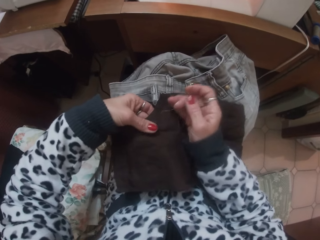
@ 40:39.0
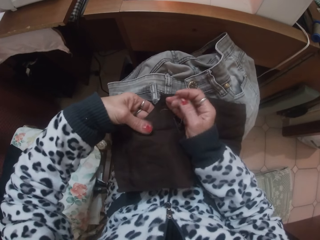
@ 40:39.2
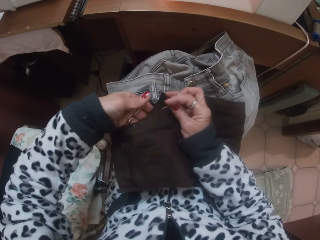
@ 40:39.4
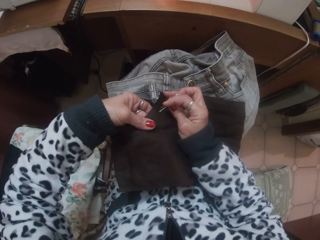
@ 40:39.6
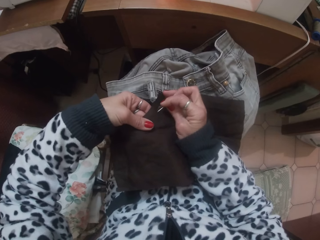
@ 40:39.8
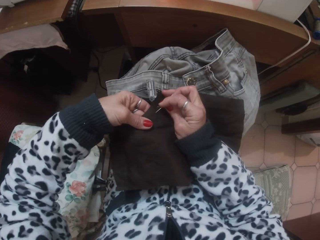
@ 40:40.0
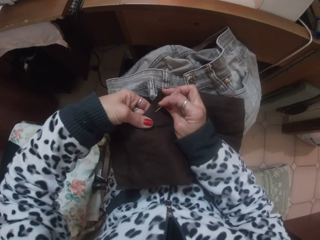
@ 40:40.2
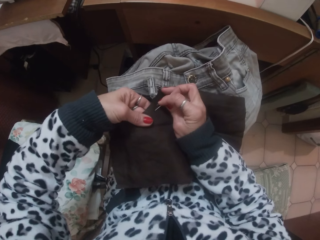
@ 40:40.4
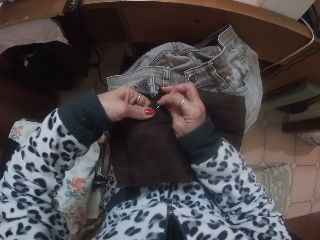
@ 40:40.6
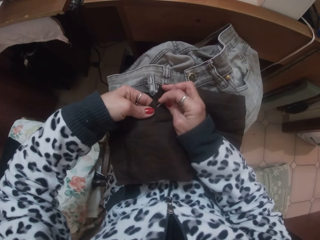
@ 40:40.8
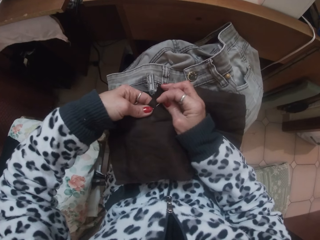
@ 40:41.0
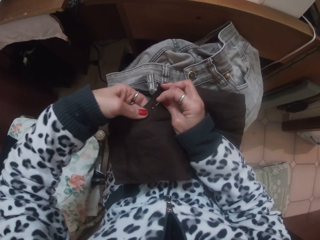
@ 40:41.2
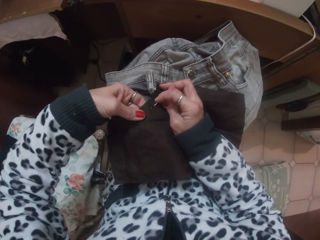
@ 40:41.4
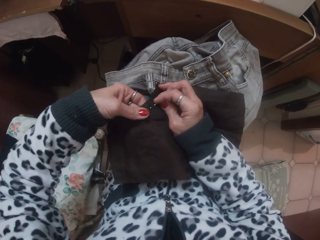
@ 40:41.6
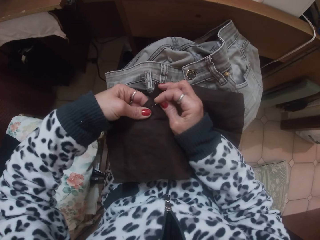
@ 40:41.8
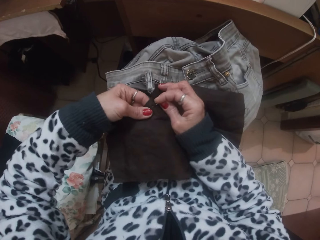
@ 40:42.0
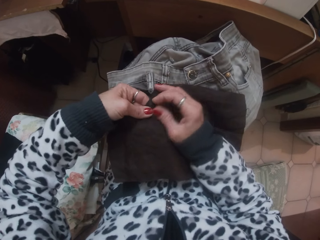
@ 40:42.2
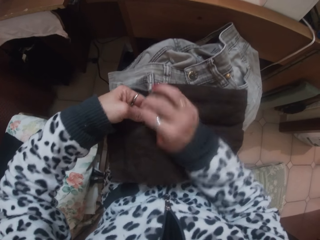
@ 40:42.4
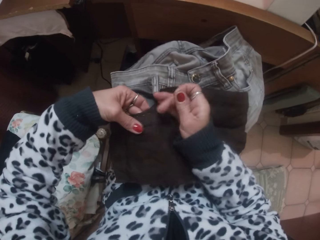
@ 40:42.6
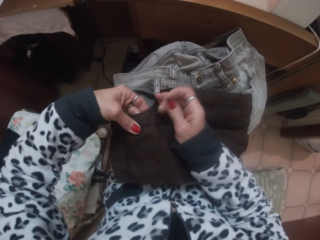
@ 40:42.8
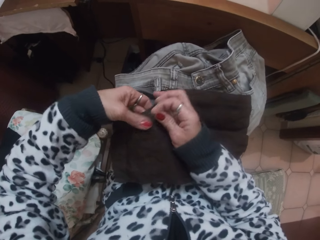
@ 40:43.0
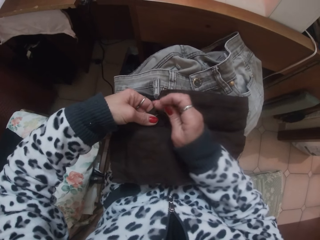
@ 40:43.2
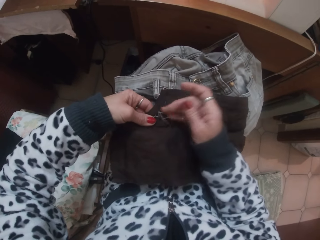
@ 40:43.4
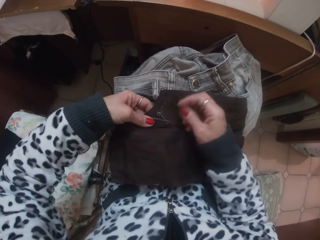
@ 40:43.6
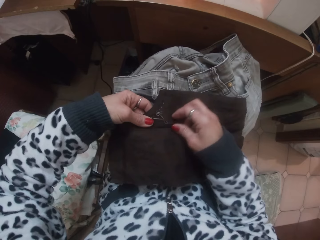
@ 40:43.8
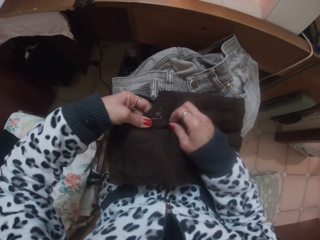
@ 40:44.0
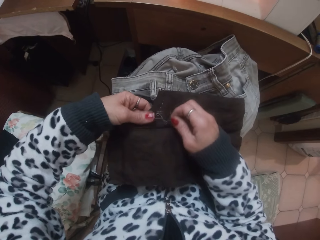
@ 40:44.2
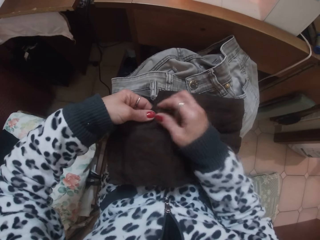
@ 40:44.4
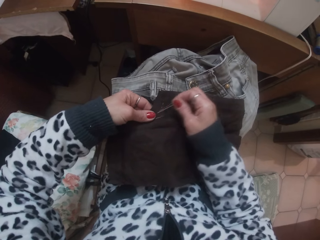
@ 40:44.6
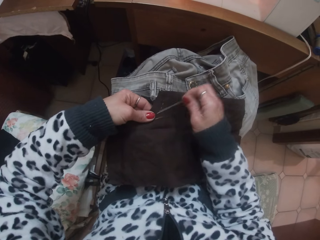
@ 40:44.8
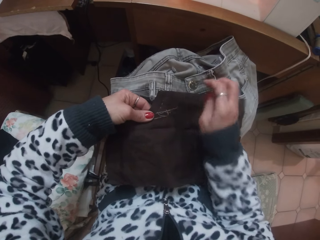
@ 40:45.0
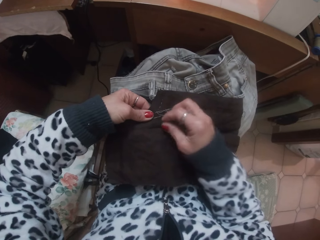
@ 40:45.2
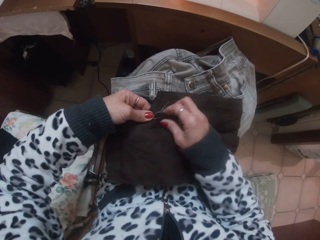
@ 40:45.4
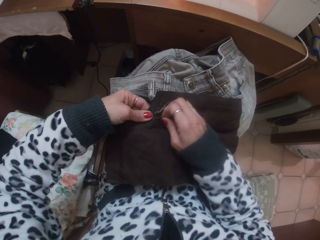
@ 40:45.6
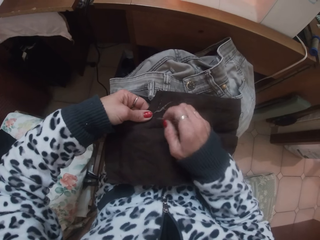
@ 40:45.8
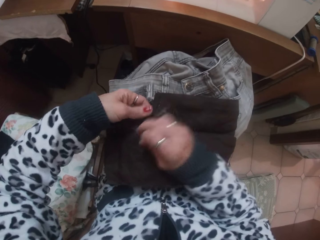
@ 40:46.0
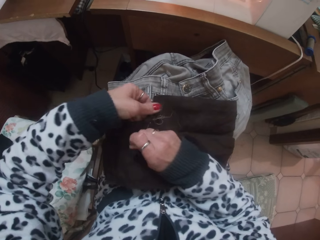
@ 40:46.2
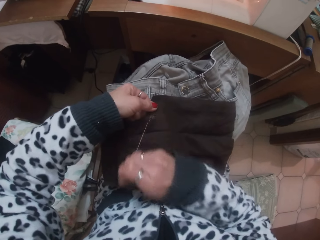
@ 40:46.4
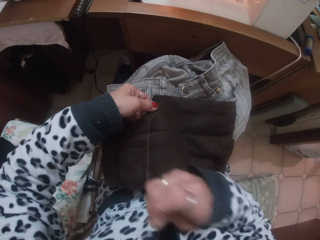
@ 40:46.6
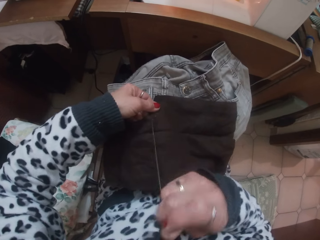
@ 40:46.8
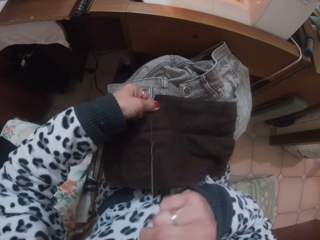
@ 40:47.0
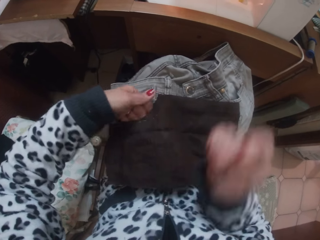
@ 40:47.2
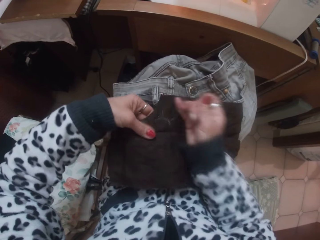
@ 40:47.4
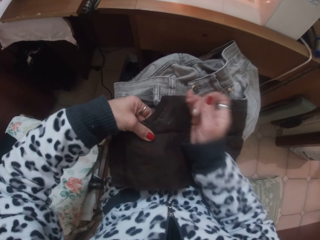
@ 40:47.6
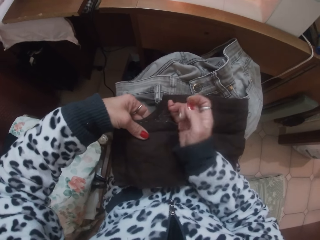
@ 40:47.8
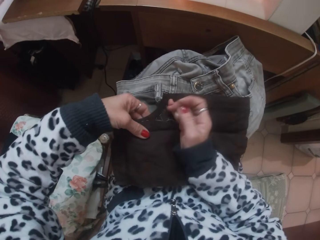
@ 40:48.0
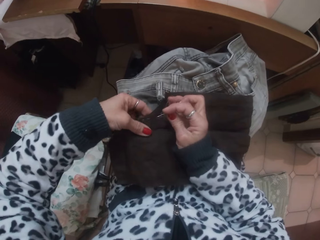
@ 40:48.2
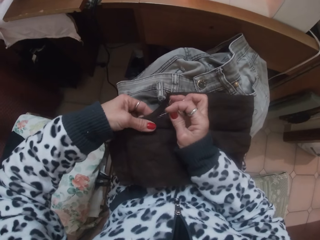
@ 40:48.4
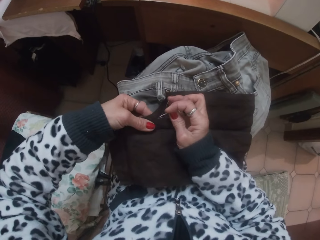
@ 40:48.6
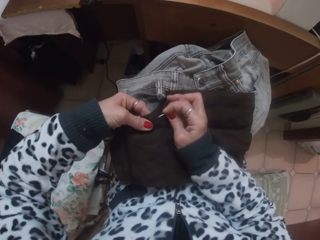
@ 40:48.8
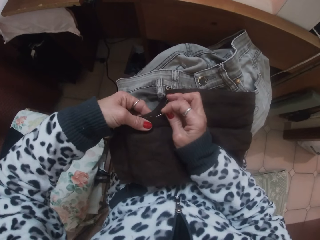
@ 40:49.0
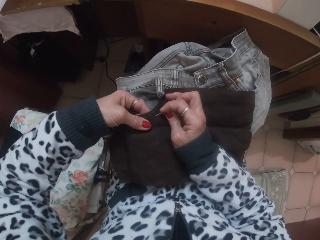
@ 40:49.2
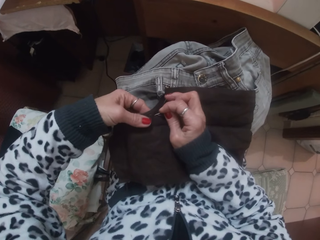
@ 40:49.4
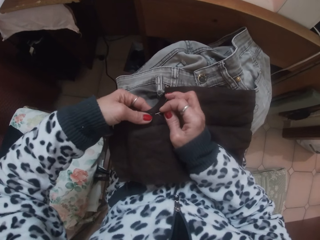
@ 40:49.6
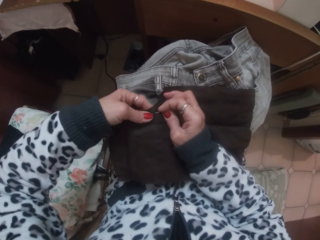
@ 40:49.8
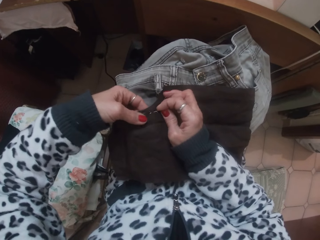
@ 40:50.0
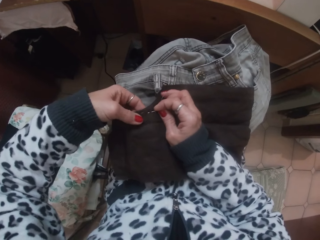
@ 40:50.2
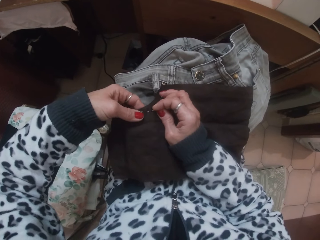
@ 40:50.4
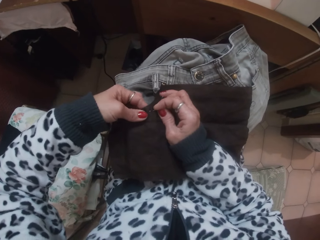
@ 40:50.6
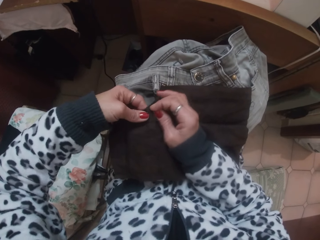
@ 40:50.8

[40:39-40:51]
The camera wearer sews the fabric on the jean with the needle in her right hand.

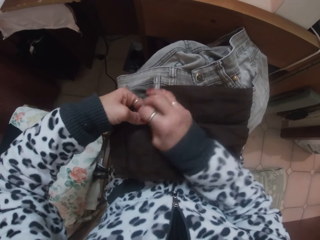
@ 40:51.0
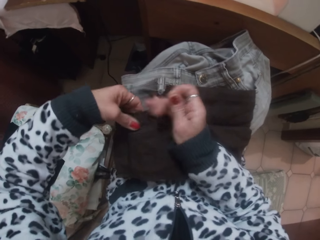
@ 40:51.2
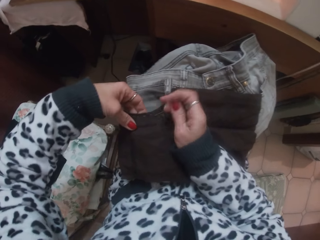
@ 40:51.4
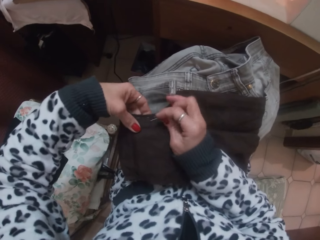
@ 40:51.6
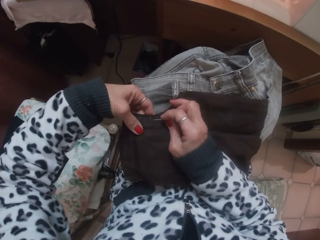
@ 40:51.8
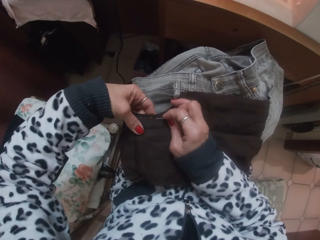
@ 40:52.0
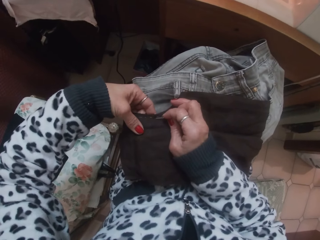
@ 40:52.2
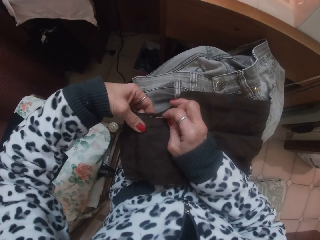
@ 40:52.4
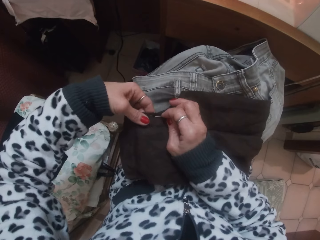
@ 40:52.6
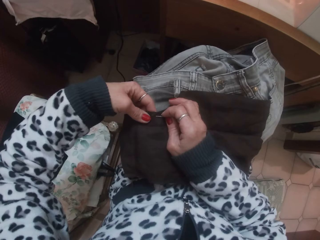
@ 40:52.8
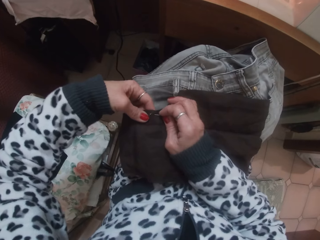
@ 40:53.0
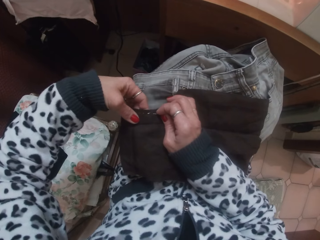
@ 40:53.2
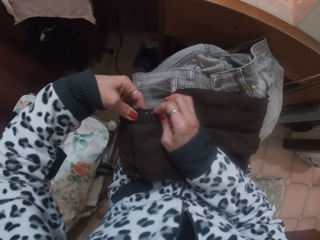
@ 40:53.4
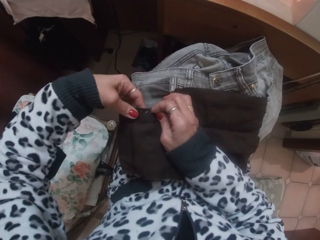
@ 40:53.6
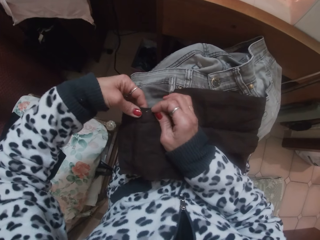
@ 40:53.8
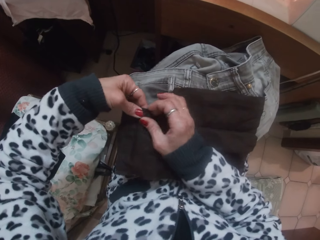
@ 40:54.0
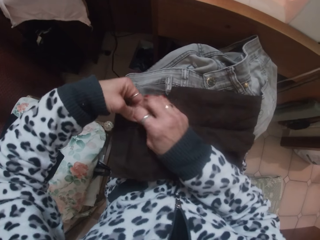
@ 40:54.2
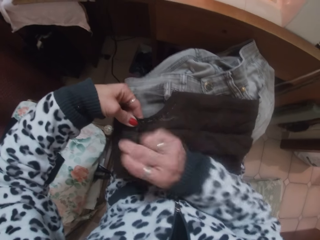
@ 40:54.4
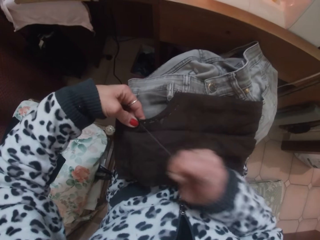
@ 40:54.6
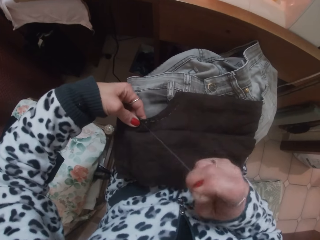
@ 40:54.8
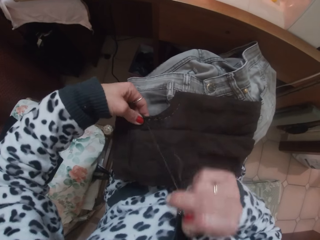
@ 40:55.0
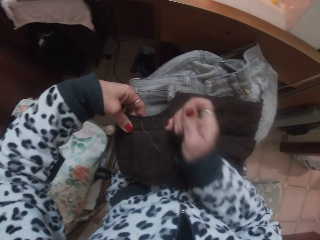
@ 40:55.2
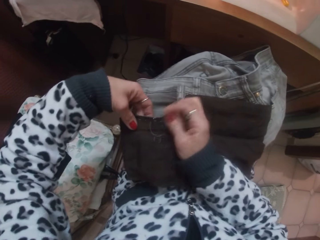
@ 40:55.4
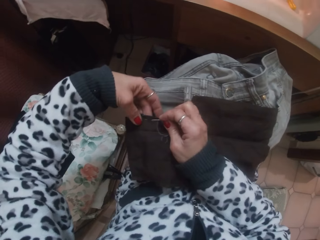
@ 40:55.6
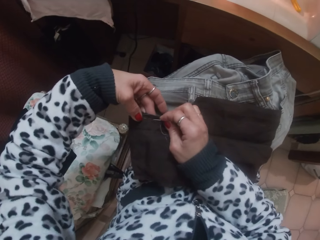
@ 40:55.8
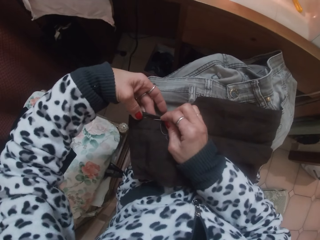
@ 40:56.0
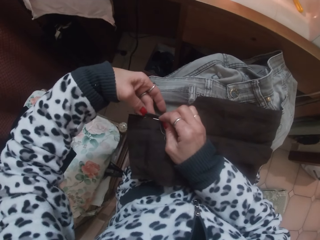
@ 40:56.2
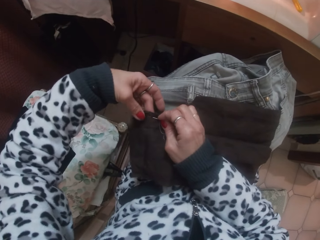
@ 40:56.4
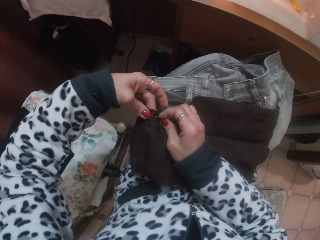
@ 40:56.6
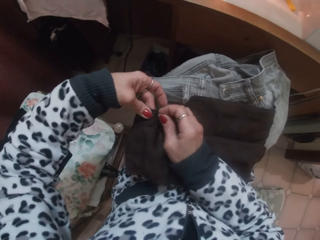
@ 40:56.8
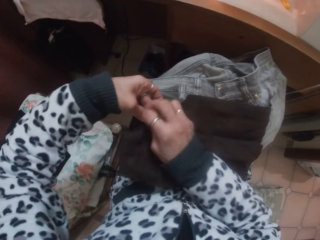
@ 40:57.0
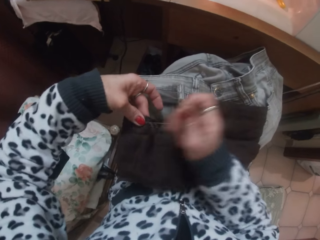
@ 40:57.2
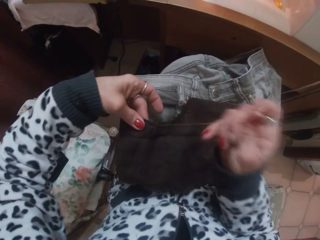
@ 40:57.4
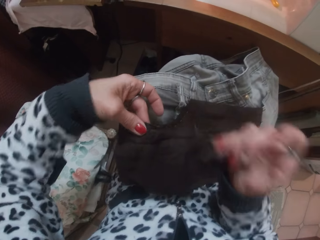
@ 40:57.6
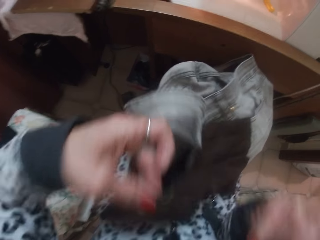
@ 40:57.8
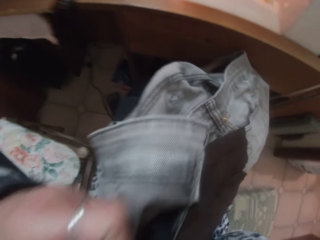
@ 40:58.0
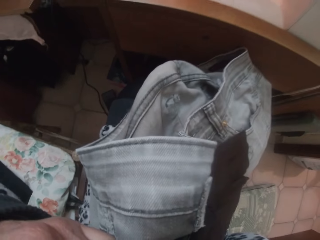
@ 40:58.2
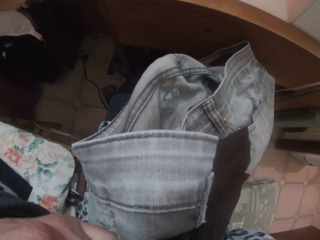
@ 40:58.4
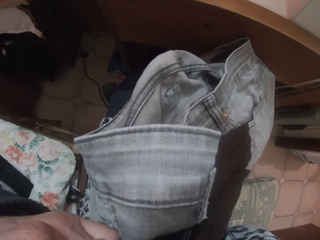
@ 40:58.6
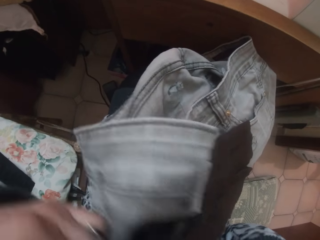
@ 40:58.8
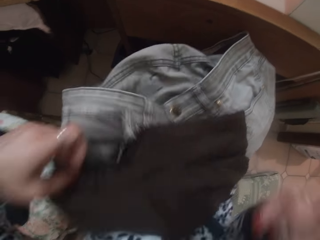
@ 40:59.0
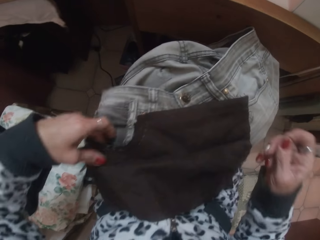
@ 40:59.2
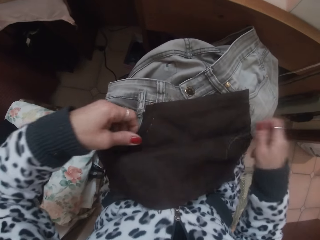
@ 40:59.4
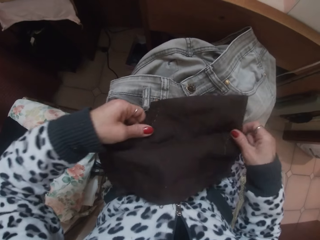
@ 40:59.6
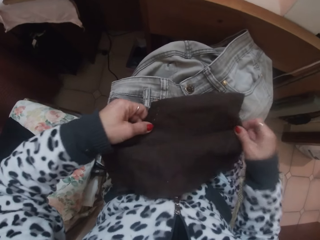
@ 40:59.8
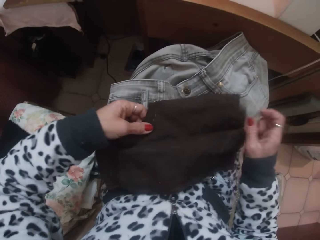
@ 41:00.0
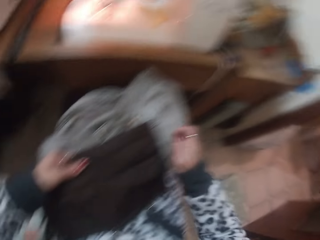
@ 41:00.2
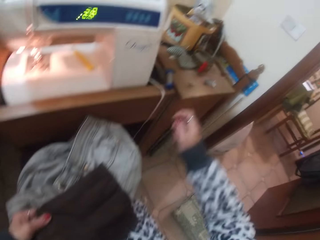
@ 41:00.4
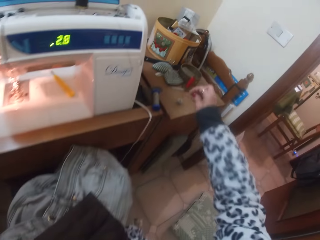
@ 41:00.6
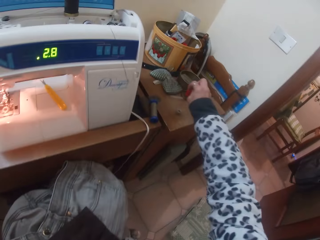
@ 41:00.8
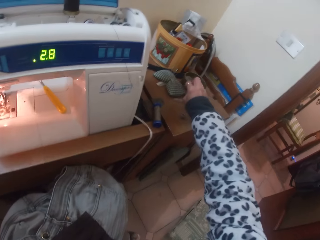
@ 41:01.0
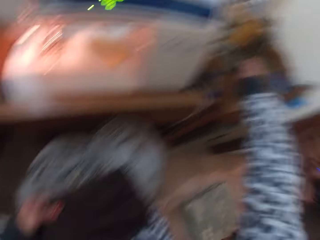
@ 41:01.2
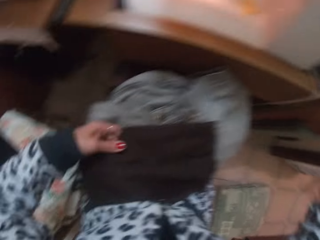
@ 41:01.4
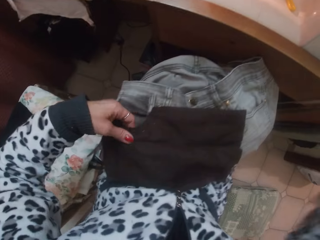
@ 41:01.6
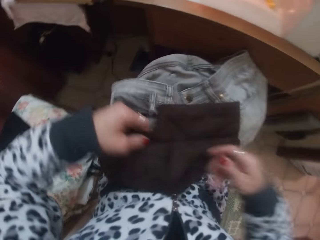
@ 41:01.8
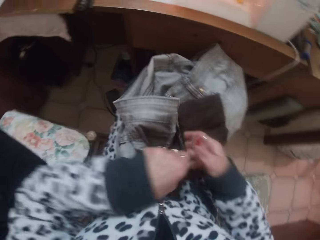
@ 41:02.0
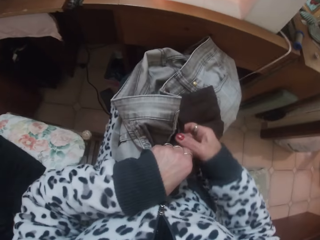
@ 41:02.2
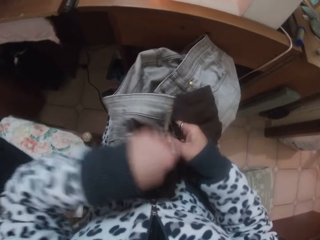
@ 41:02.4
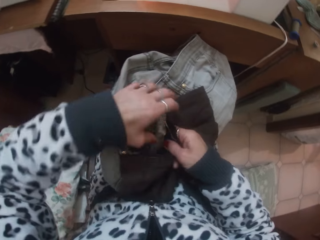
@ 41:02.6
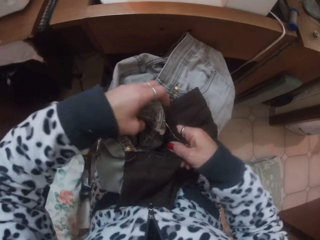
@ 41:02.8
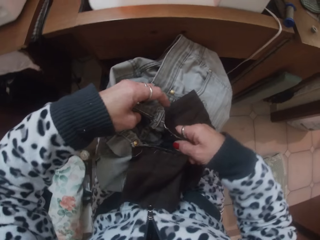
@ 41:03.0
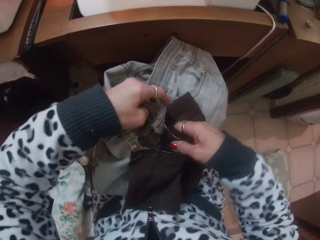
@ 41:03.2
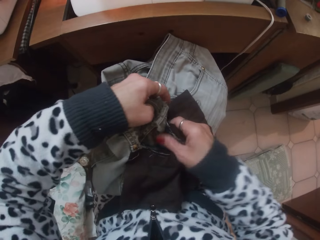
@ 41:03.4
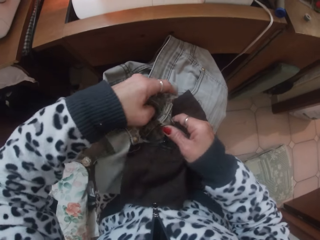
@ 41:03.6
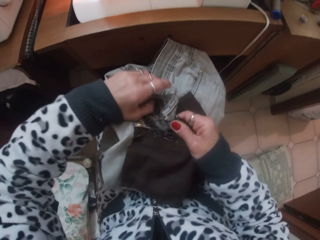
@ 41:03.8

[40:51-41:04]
The camera wearer cuts the thread with her teeth. She drops the needle on the sewing table. She adjusts the jean with both hands. She looks at the cloth.
